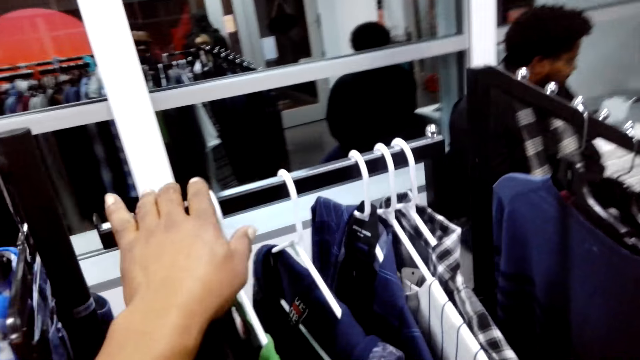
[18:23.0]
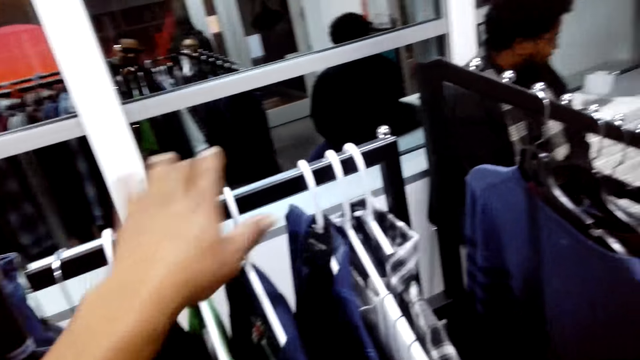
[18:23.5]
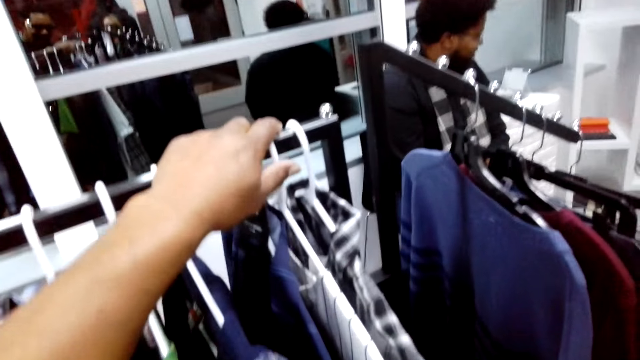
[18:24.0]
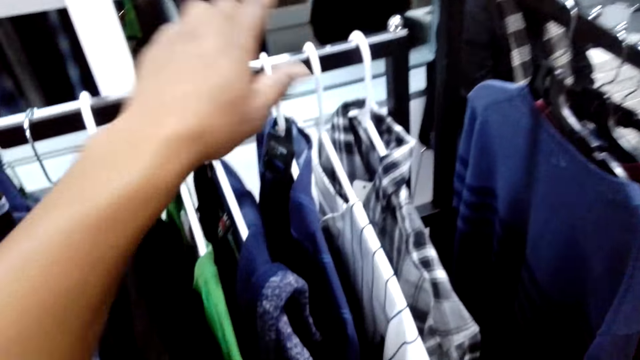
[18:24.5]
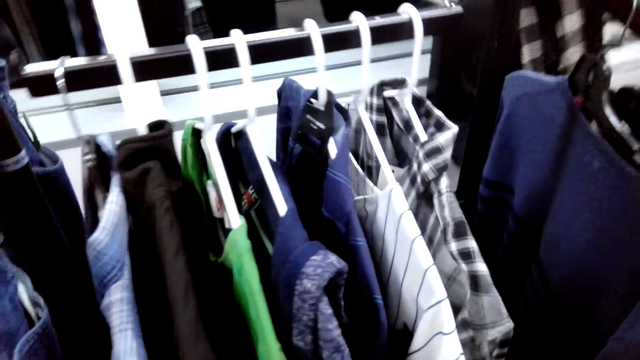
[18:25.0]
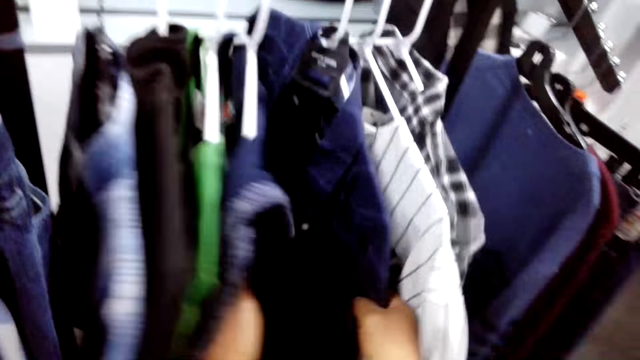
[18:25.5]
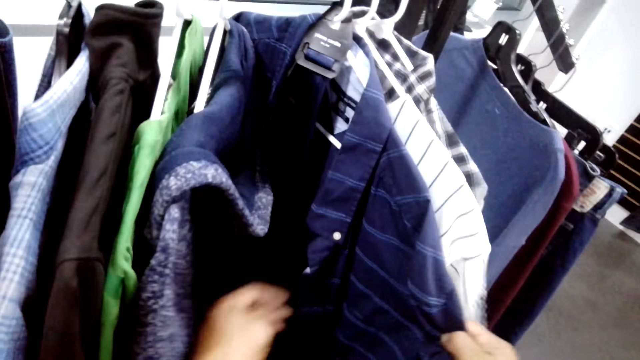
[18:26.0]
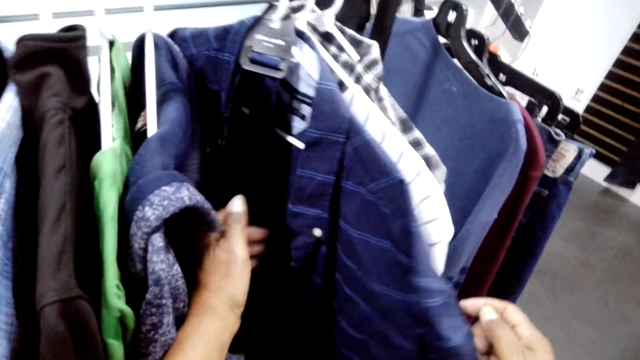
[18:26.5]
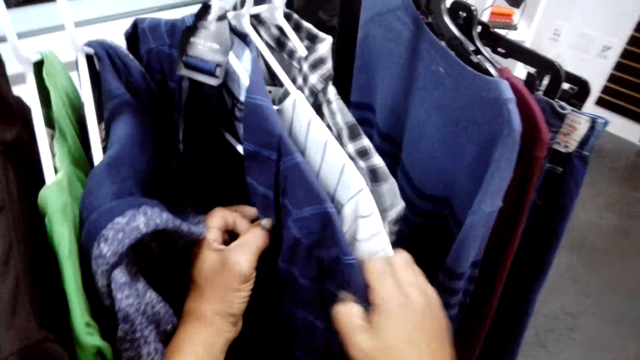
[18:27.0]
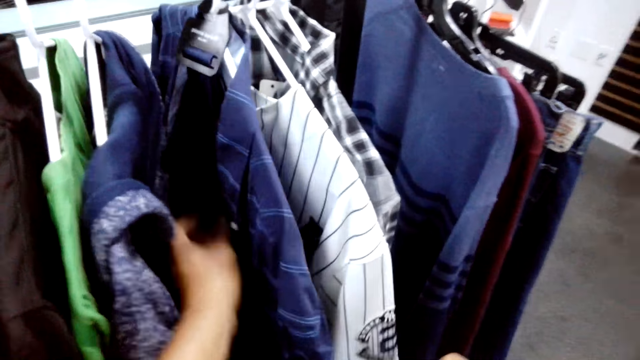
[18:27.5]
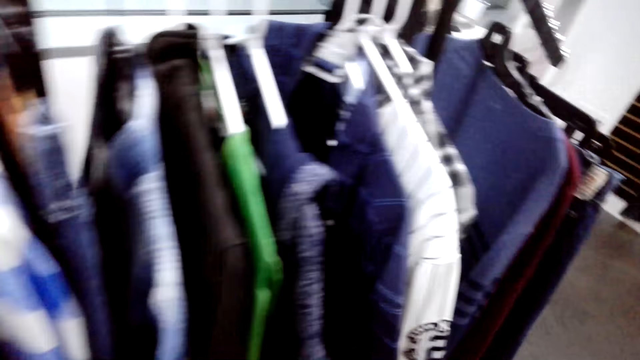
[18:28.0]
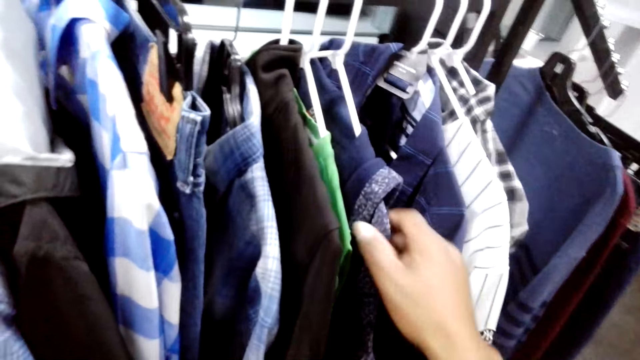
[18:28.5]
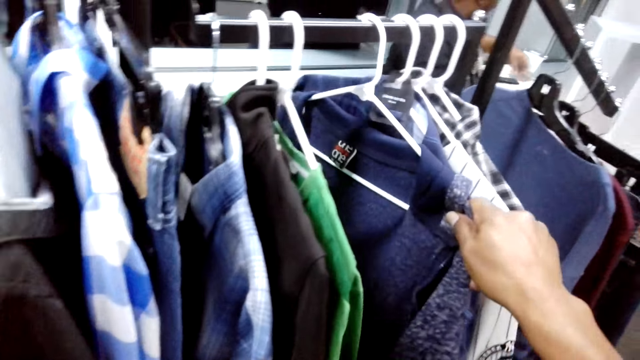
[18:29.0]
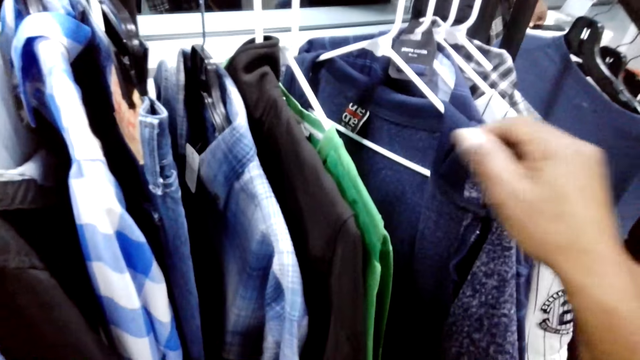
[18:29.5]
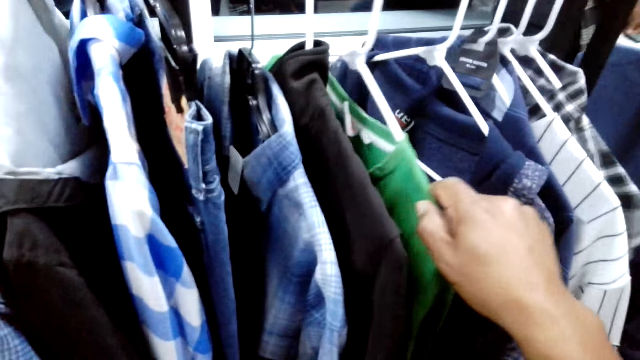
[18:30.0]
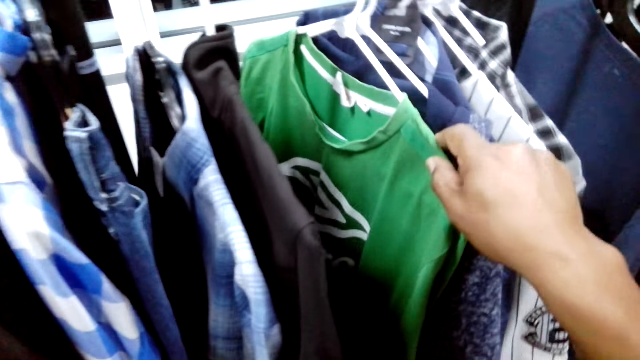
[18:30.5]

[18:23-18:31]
The camera wearer checks on the clothes.

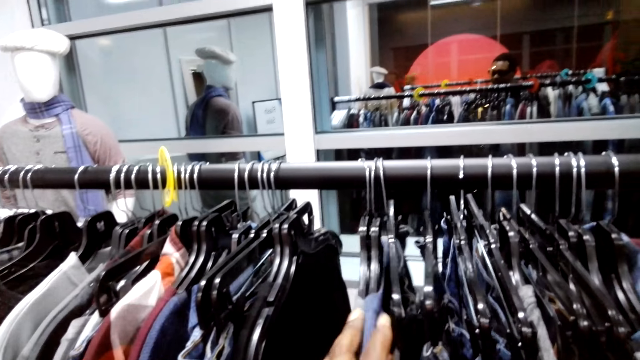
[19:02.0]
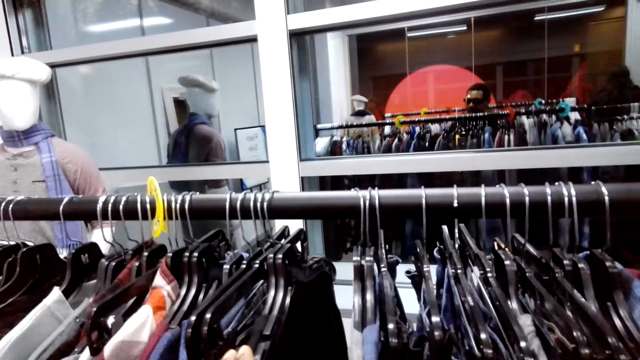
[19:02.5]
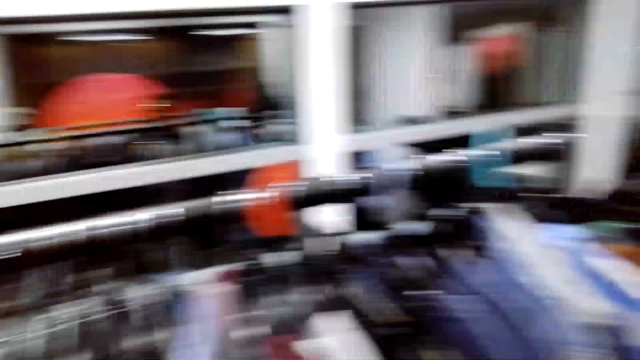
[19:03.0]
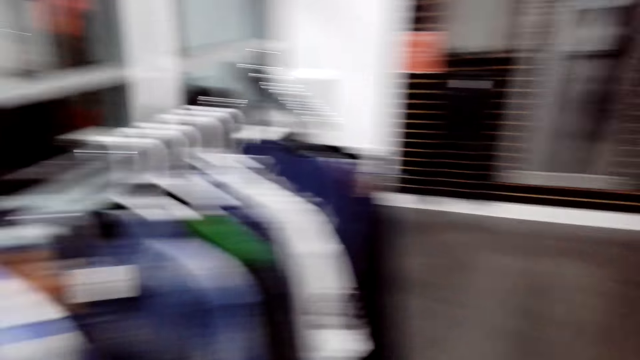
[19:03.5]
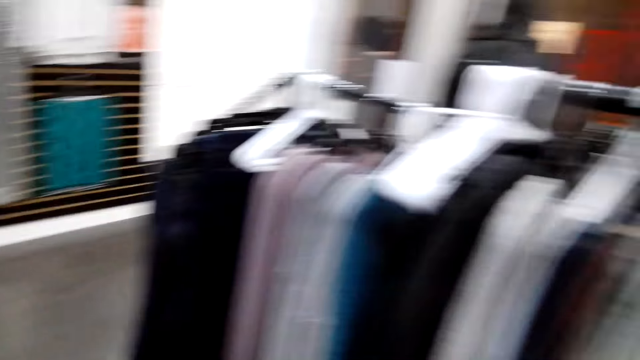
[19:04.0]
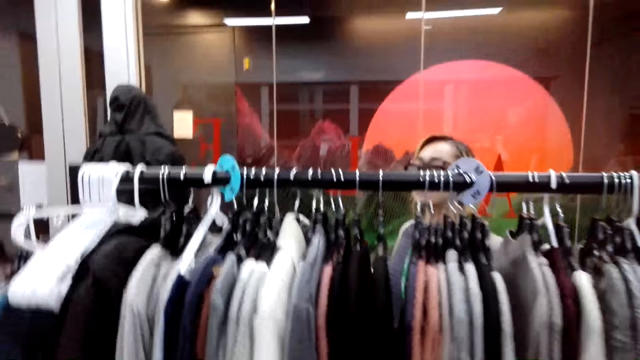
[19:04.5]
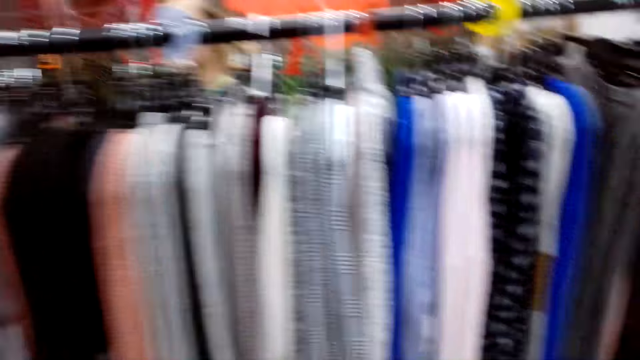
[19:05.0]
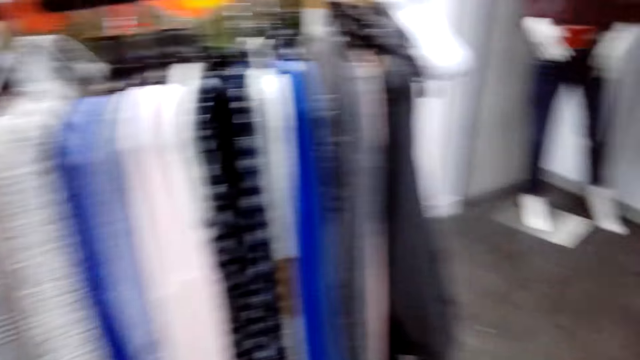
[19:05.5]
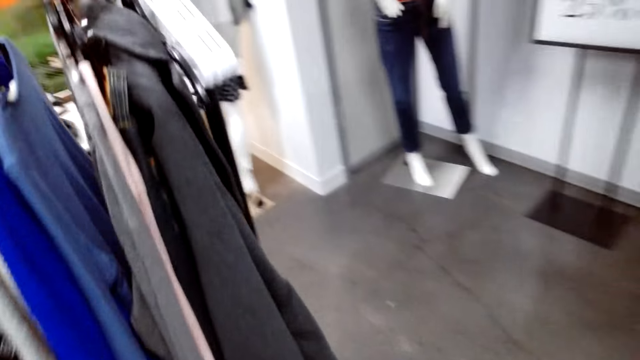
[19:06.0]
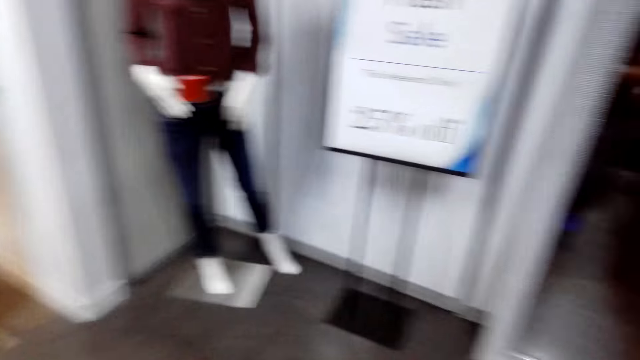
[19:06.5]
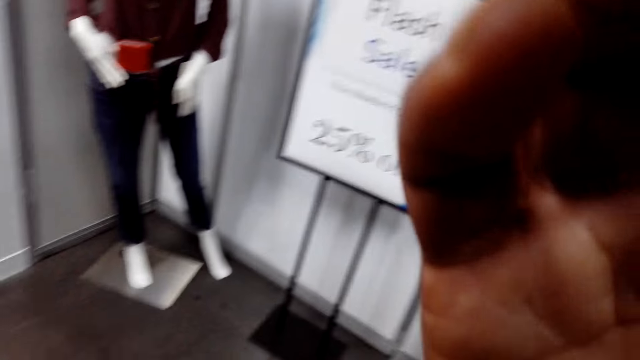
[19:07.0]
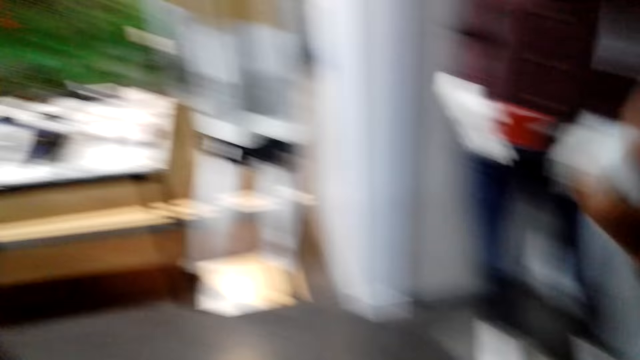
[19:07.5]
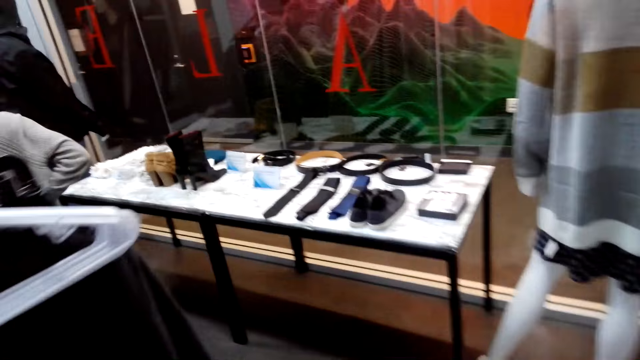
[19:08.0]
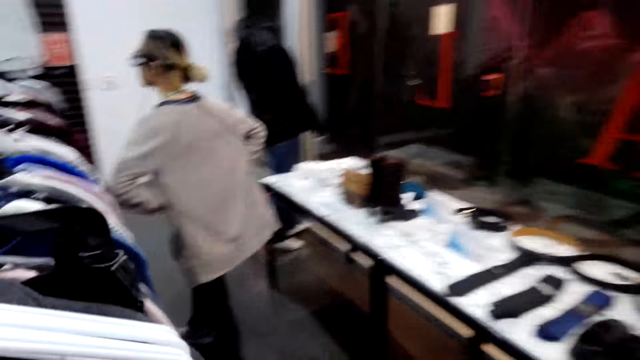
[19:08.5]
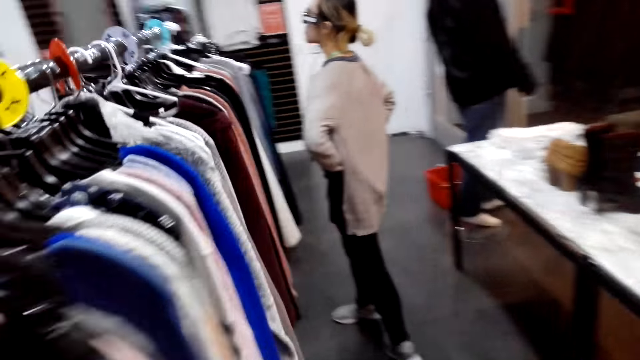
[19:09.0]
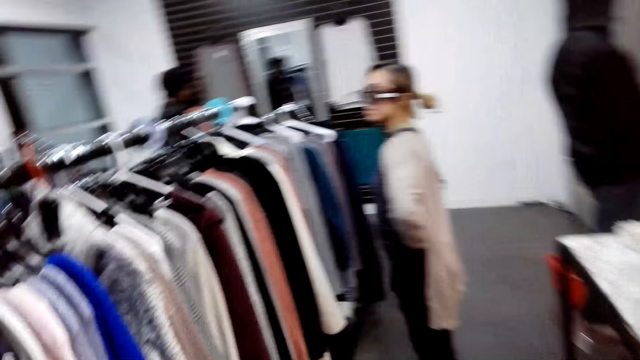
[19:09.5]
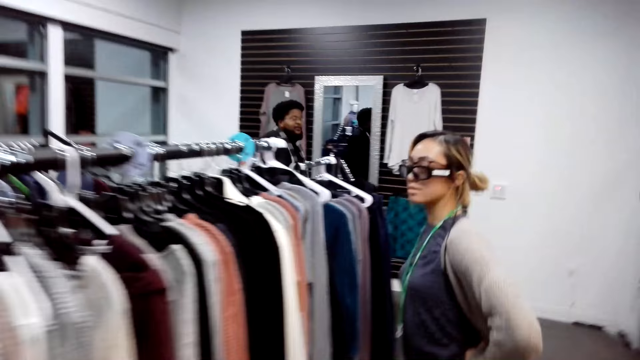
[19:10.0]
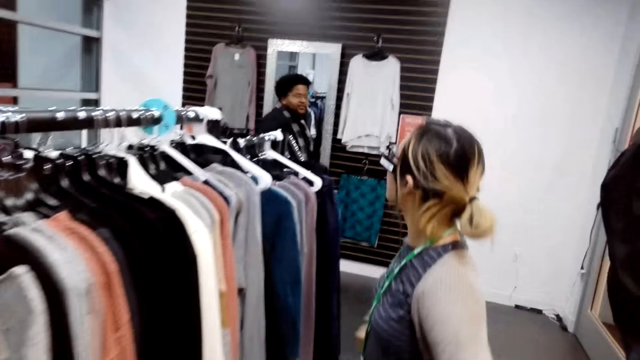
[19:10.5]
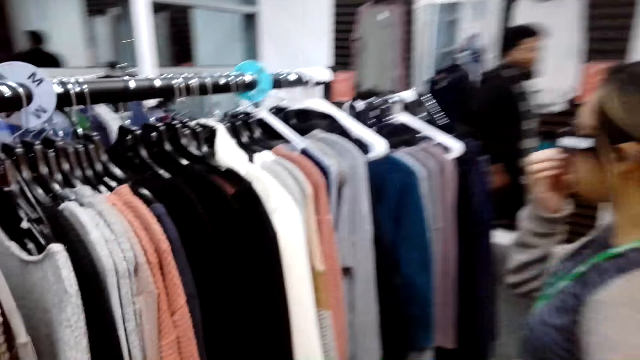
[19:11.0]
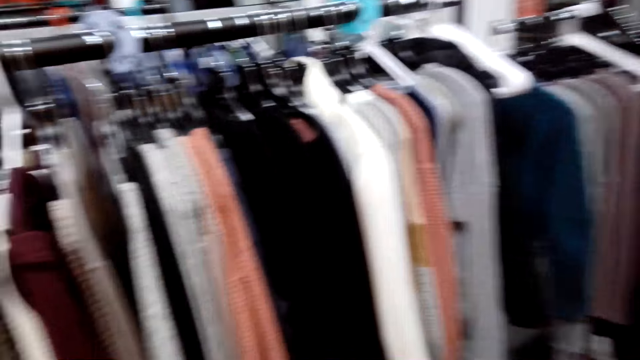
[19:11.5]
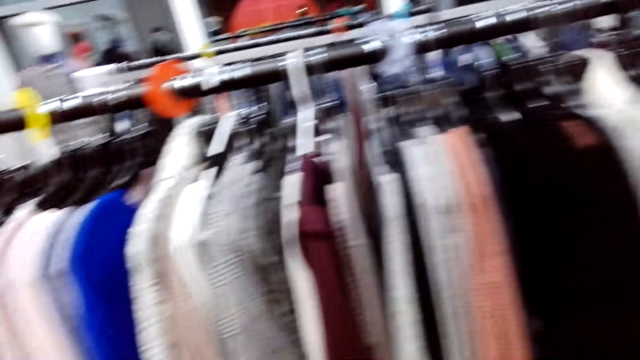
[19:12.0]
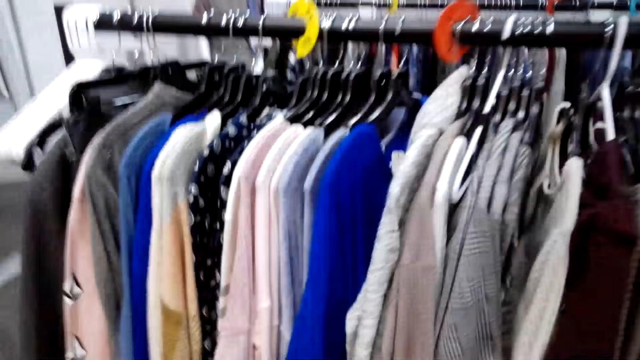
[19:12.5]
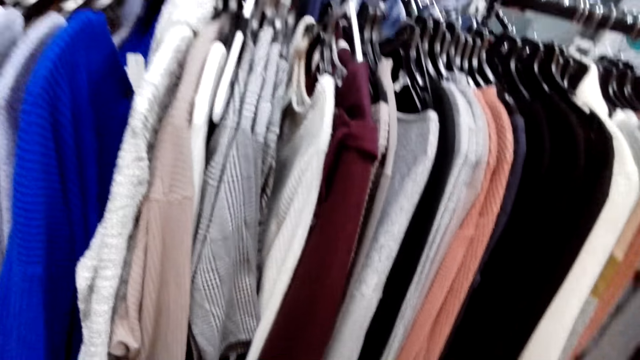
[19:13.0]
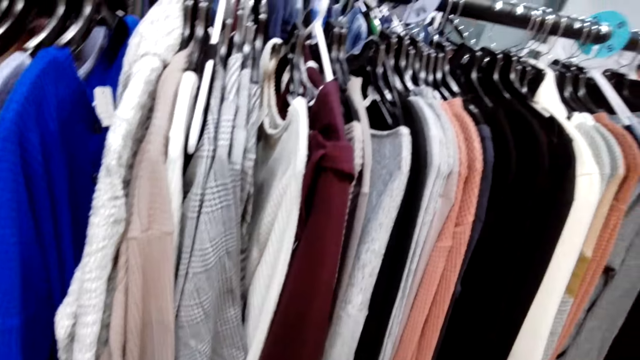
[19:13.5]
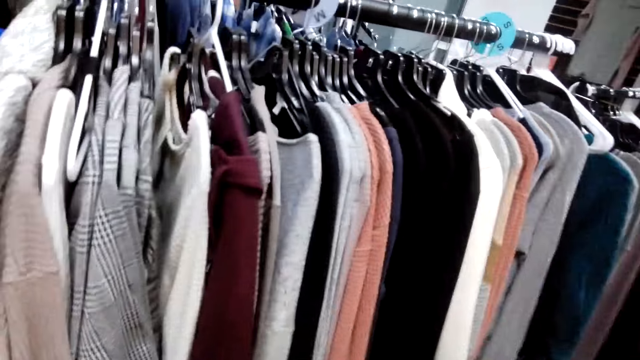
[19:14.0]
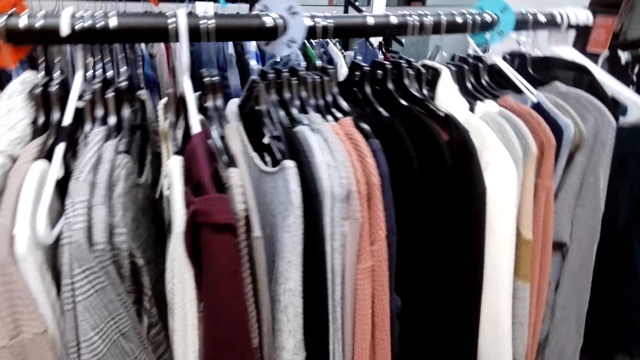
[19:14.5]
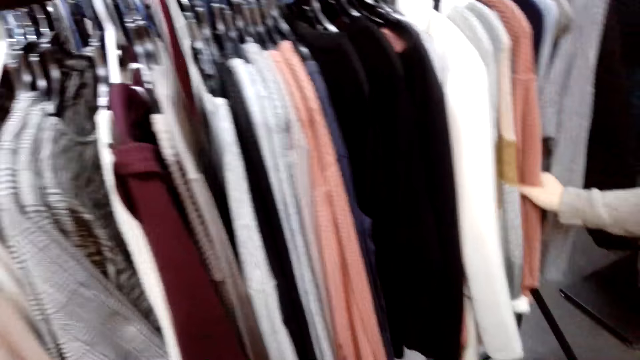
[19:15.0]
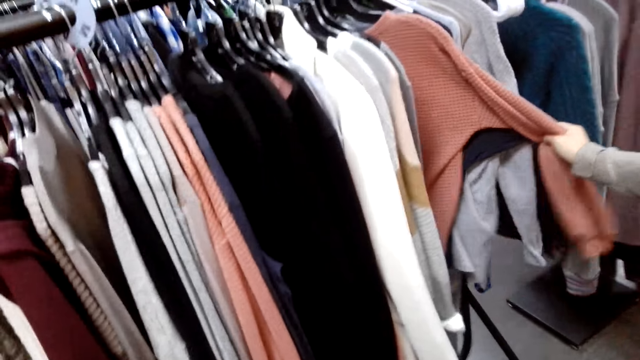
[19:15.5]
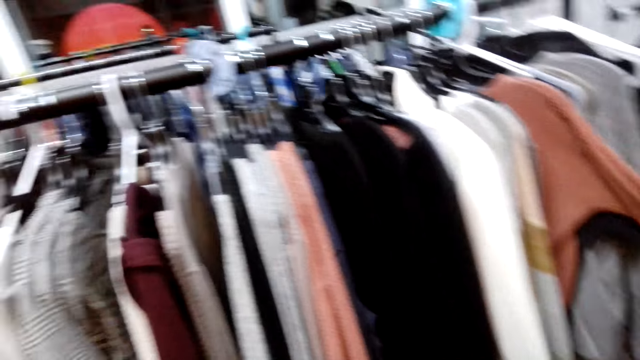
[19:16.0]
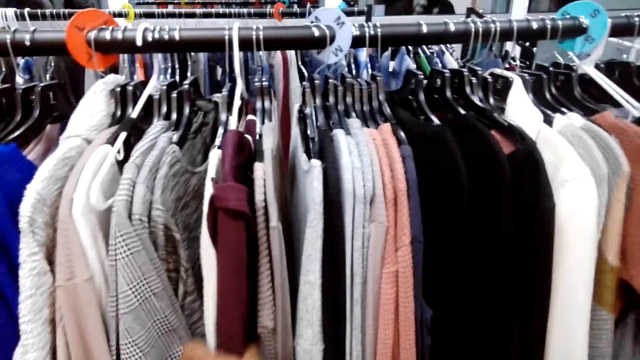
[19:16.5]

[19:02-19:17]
The camera wearer walks to the sweater side. A woman checks on the sweater.
